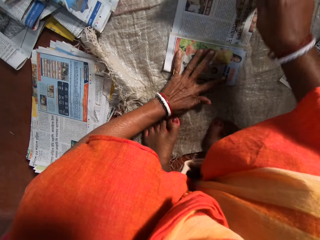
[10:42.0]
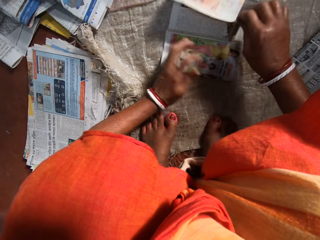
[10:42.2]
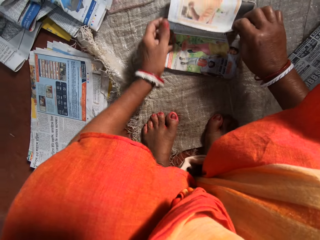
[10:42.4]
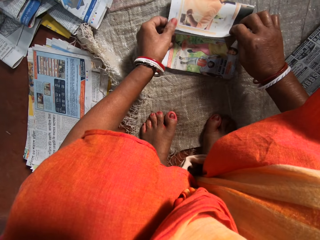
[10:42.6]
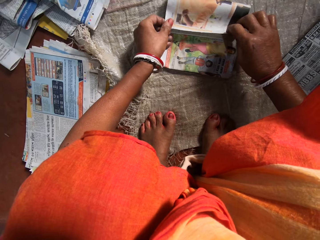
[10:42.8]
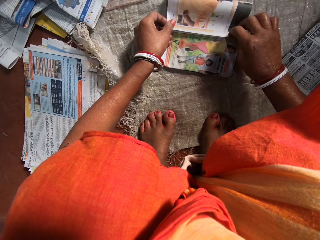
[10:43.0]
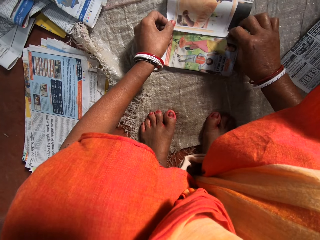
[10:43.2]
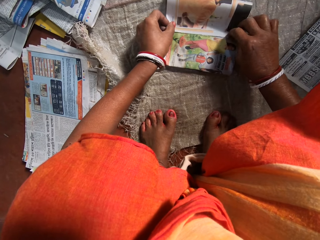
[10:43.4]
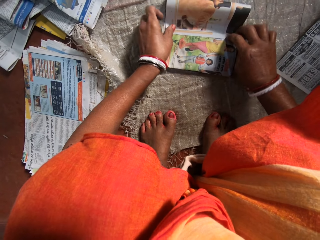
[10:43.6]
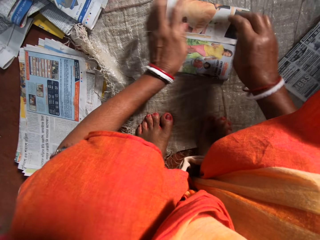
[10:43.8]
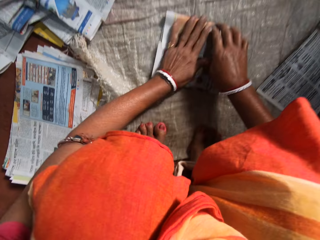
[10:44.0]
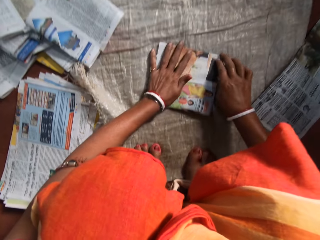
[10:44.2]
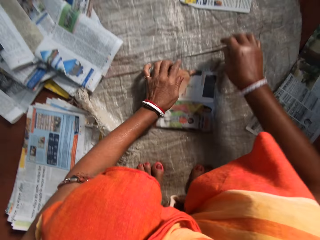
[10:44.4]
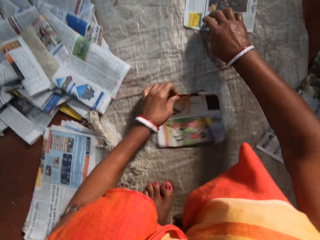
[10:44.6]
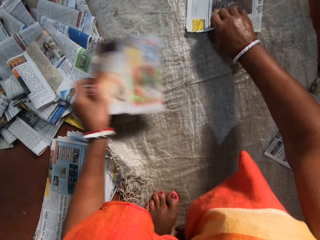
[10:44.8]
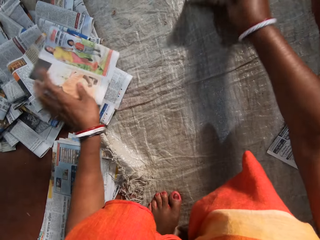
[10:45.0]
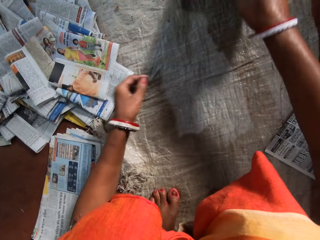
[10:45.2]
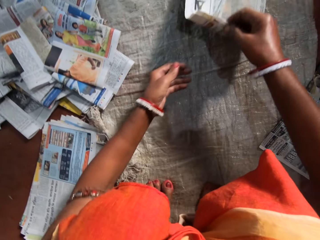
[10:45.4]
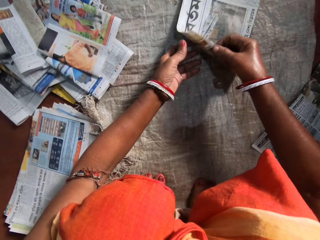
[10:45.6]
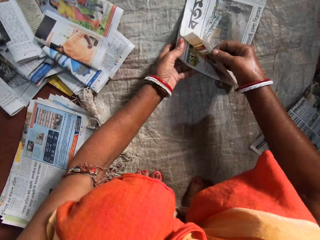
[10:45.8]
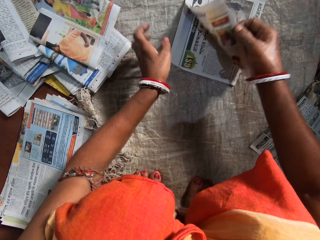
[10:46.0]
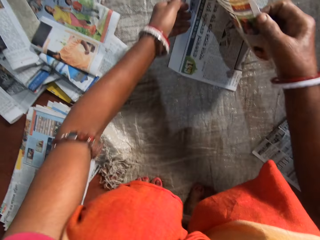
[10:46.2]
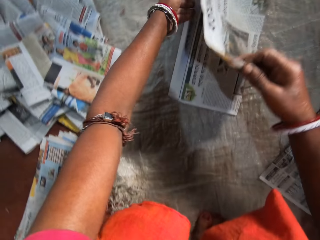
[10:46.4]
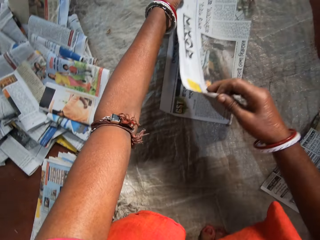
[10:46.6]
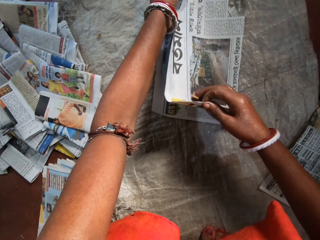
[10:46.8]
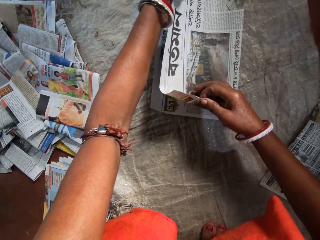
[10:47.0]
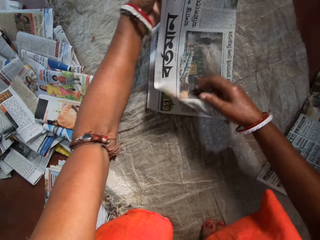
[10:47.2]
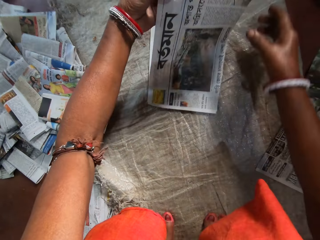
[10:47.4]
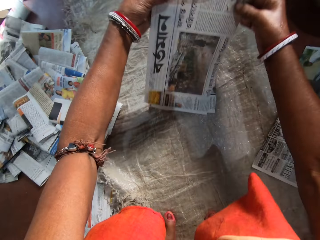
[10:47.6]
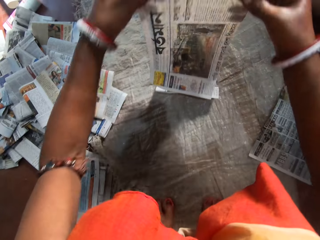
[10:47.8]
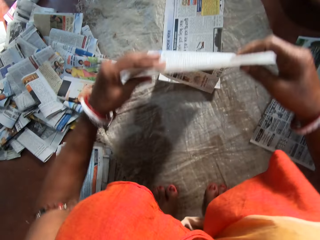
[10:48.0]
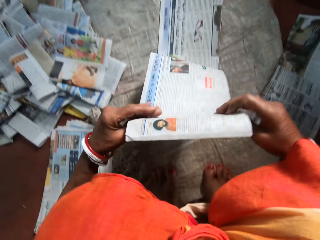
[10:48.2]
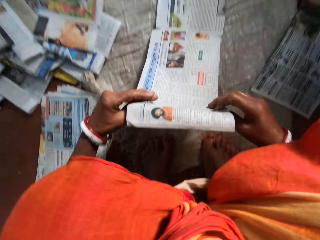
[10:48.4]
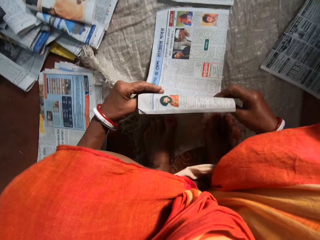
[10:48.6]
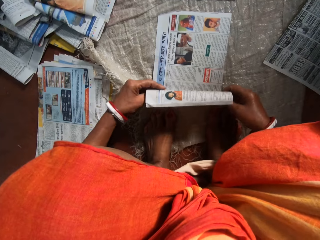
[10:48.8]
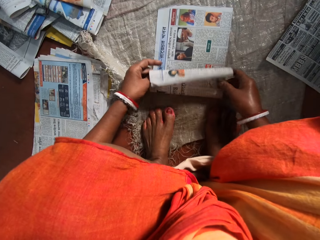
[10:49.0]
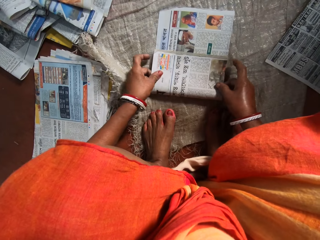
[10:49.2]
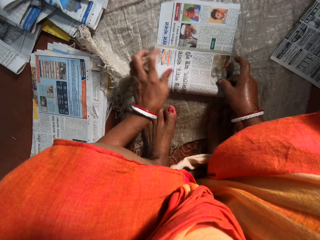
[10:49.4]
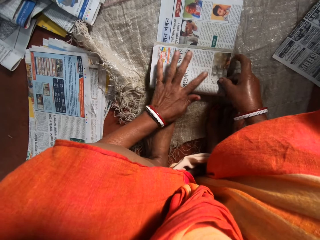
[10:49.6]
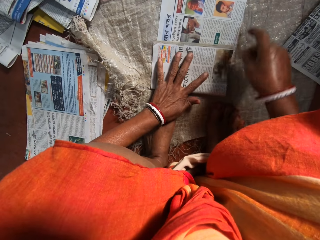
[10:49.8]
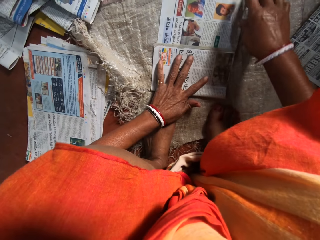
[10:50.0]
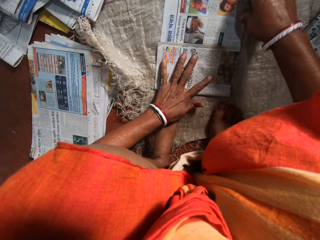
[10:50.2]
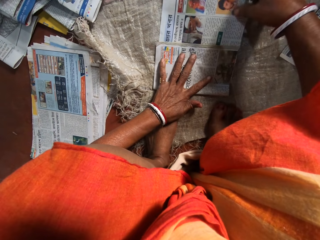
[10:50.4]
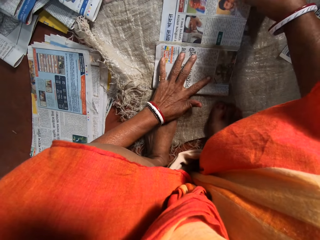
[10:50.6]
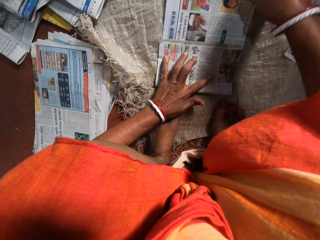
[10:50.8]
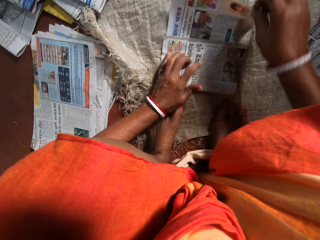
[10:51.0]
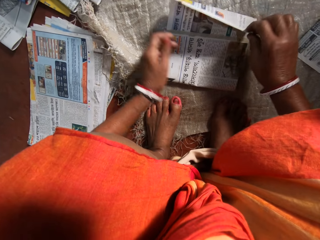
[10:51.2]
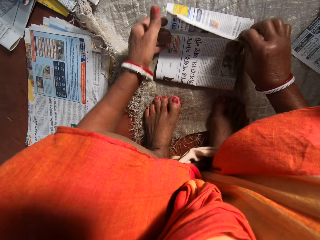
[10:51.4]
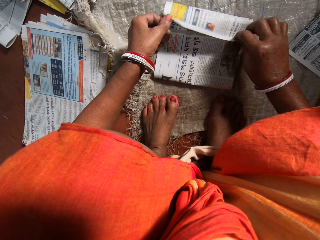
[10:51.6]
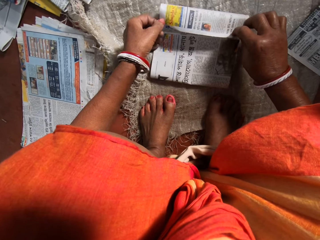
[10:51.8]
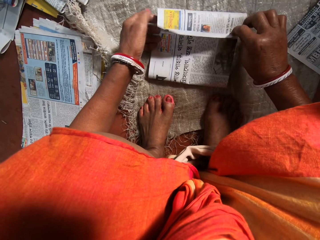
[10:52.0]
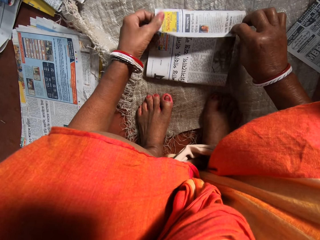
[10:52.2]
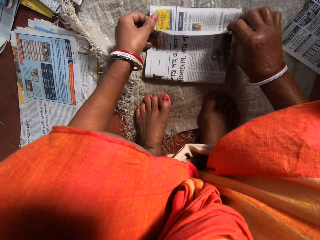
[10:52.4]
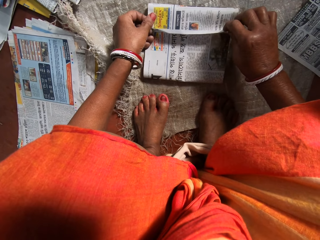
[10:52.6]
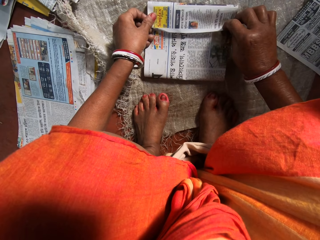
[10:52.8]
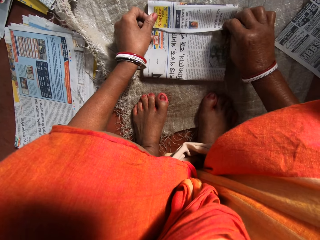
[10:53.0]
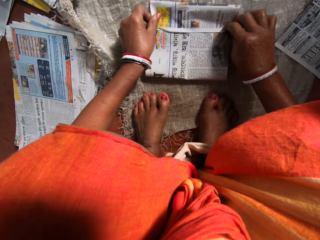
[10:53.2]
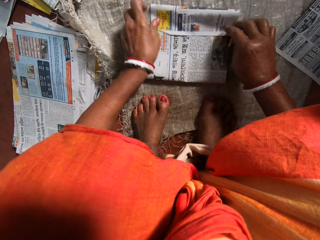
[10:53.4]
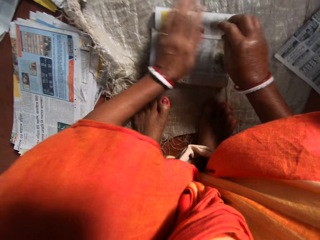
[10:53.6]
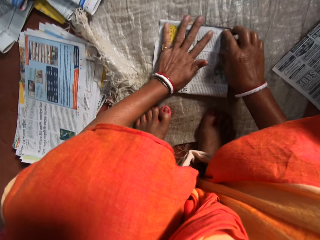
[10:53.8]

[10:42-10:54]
The camera wearer folds a newspaper. She presses the newspaper with her hands. She puts the newspaper on the left side, on the others. She picks a newspaper from the others and lifts the newspaper. She turns the newspaper and places the newspaper on a sack. She folds the newspaper, places her left hand on the newspaper, and folds the newspaper.

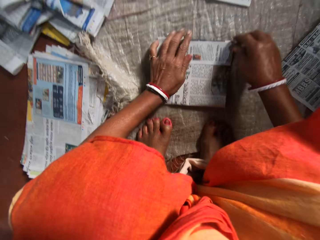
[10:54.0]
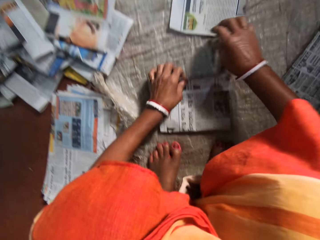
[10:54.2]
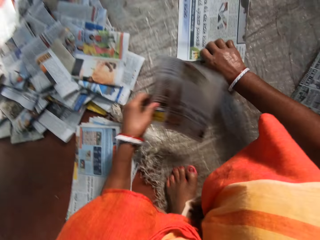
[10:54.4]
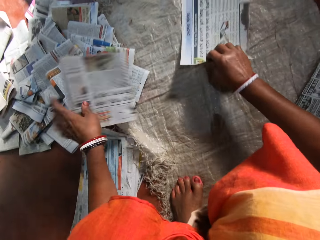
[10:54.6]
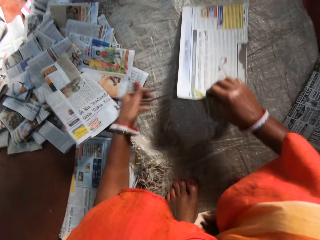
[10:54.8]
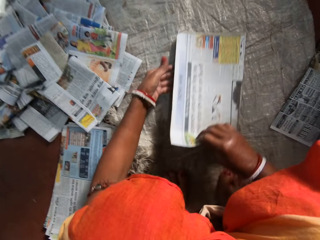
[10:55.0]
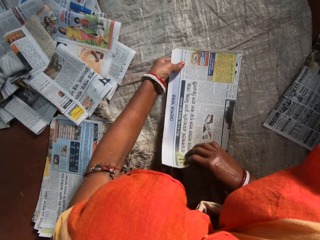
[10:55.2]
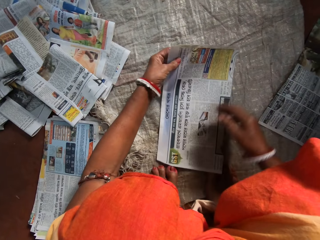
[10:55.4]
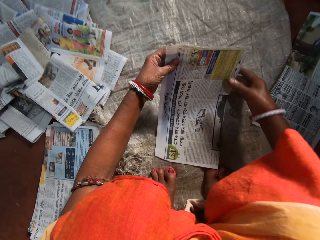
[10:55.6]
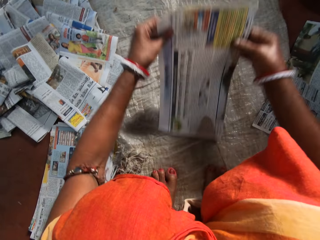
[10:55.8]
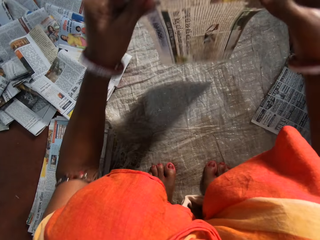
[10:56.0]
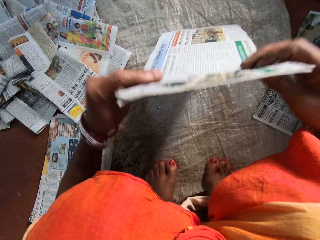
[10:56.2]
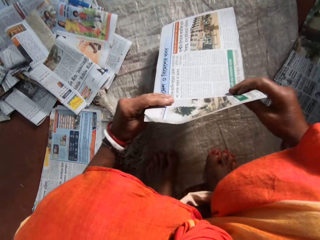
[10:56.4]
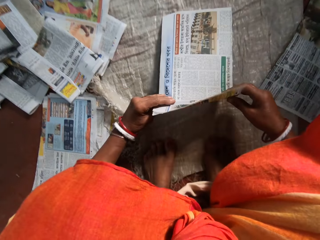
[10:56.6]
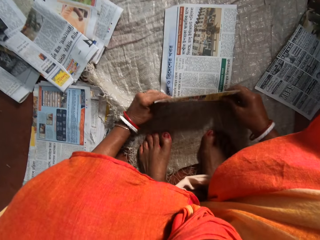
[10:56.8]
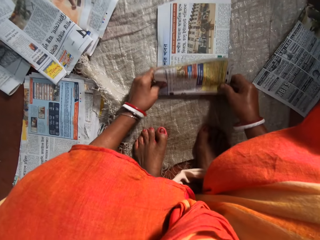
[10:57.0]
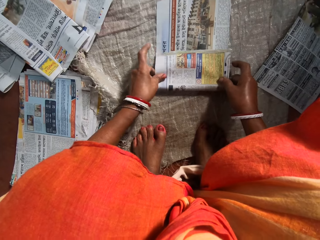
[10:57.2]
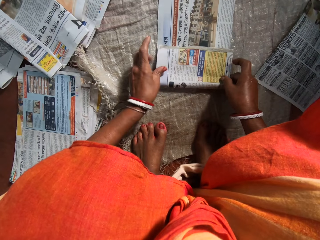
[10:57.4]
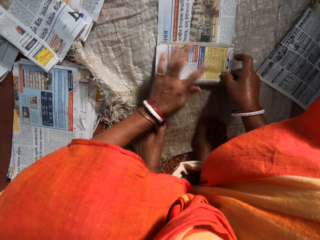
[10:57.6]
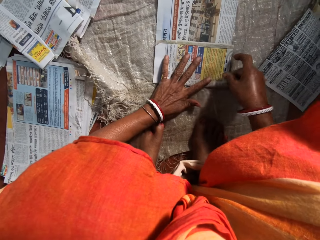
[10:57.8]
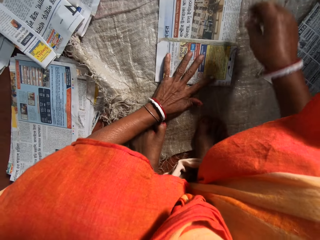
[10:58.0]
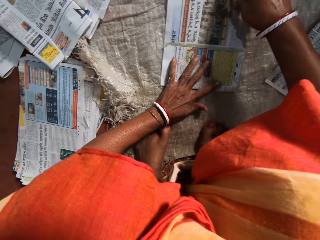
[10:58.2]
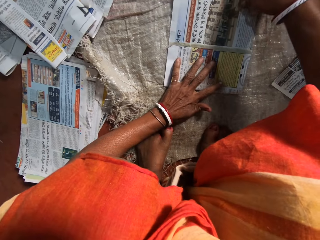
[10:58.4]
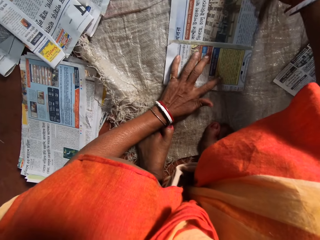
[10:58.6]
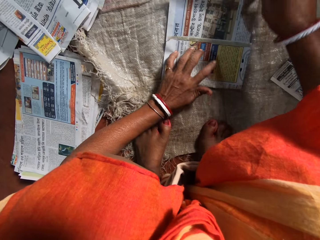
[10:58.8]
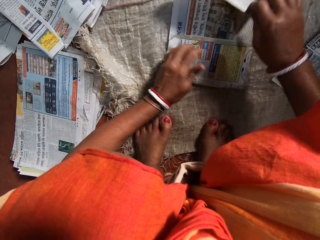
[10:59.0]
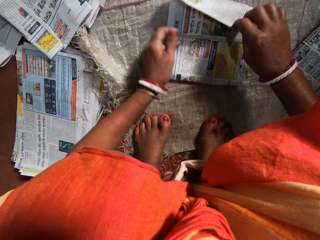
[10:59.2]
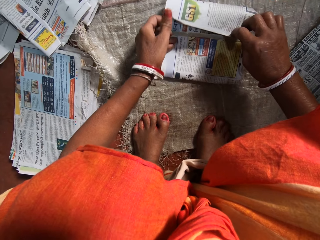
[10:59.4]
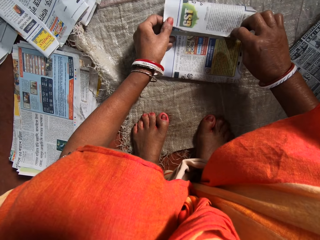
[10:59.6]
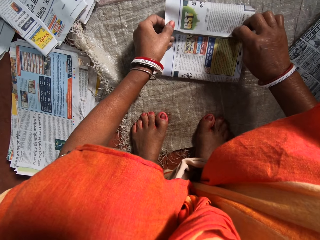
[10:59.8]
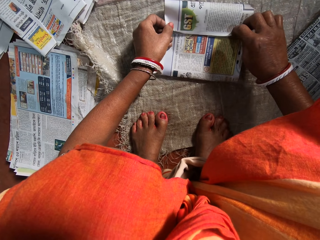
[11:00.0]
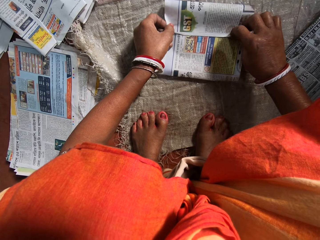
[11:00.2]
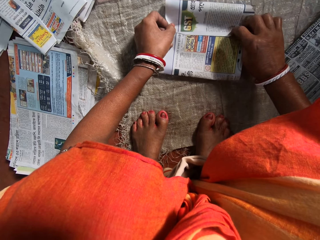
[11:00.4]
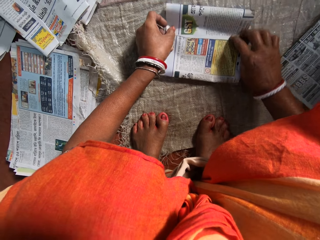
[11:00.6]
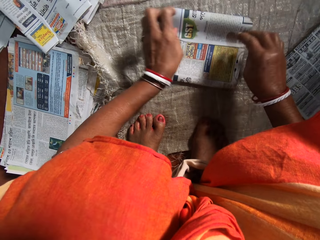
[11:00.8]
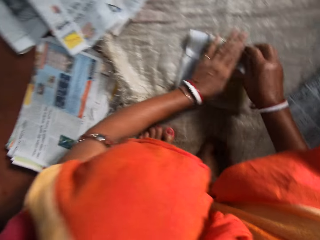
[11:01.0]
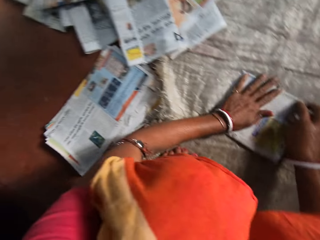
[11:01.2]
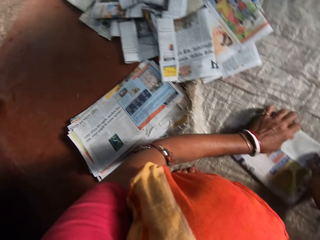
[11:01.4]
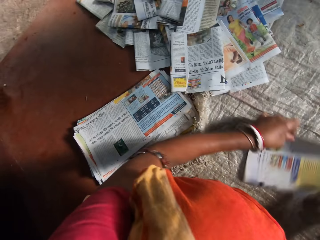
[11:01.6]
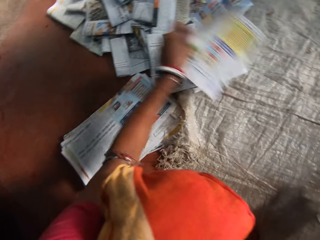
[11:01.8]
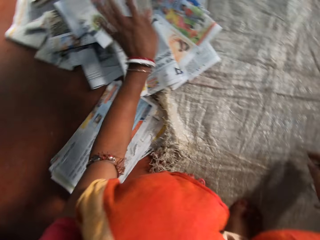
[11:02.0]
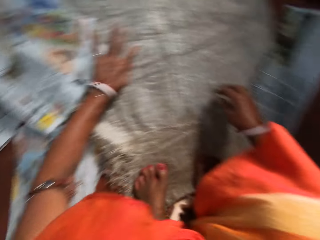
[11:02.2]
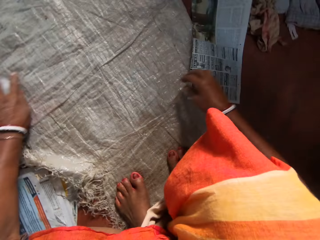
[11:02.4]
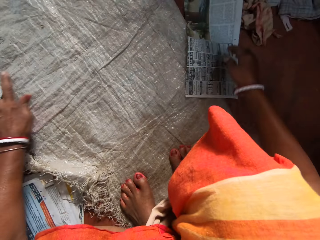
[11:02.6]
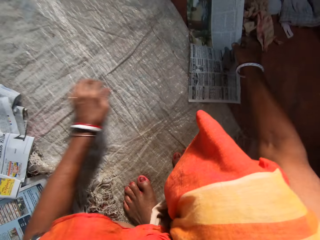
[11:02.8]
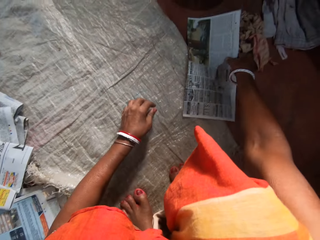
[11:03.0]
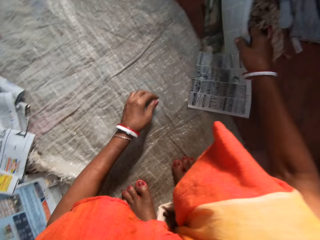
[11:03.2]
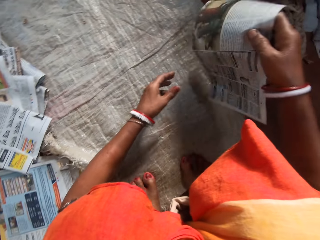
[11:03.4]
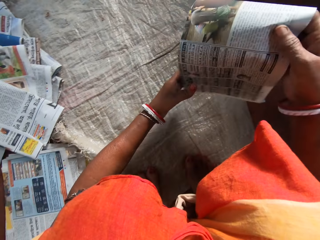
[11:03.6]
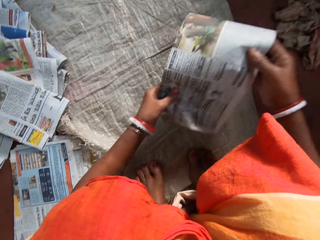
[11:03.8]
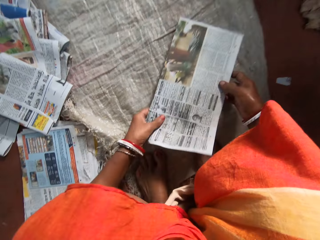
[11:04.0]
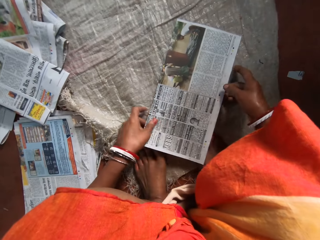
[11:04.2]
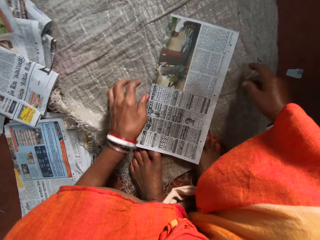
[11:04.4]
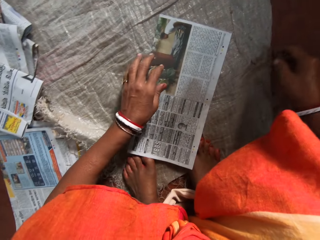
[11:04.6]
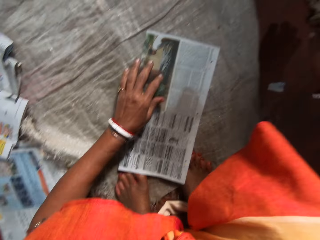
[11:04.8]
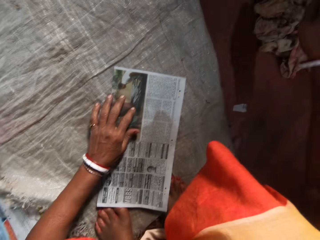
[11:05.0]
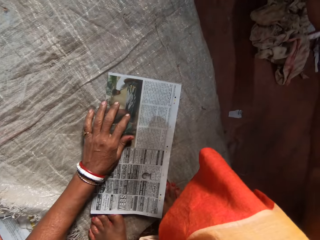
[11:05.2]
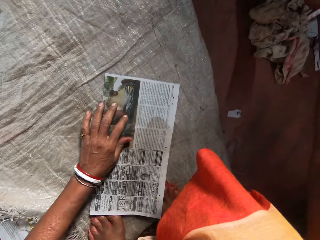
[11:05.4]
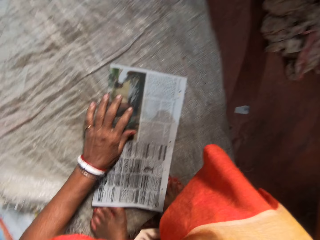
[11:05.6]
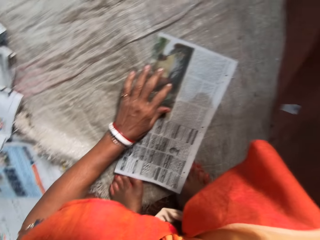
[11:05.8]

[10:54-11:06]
The camera wearer presses the newspaper with her hands. She throws the newspaper on the left side, on the others. She moves a newspaper on the sack and pulls the newspaper. She turns the newspaper and places the newspaper on the sack. She folds the newspaper, places her left hand on the newspaper, and folds the newspaper. She presses the newspaper with her hands. She looks at the newspapers. She throws a newspaper on the left side, on the others. She picks a newspaper from the floor and places the newspaper on the sack.
